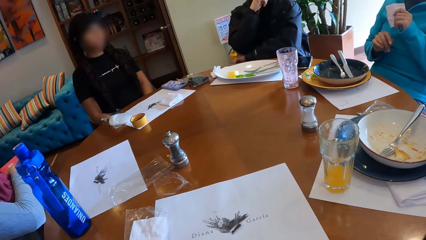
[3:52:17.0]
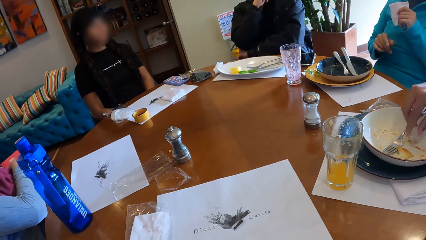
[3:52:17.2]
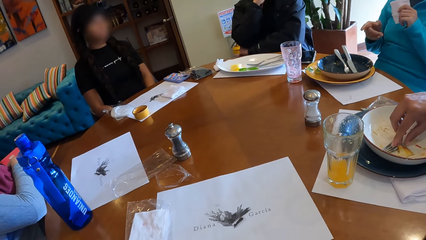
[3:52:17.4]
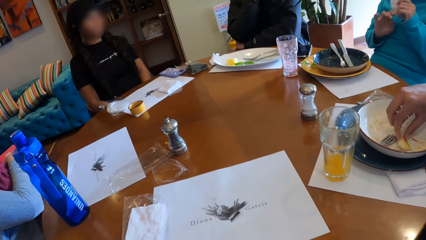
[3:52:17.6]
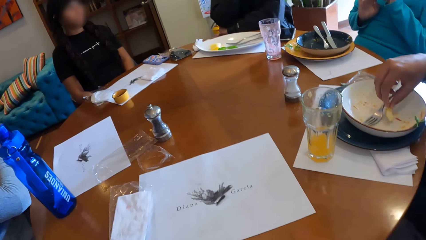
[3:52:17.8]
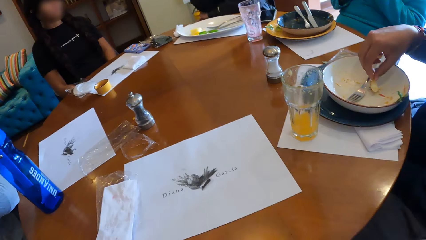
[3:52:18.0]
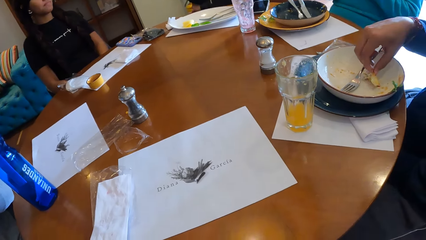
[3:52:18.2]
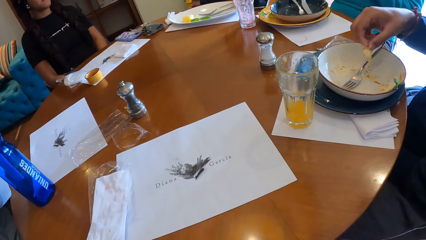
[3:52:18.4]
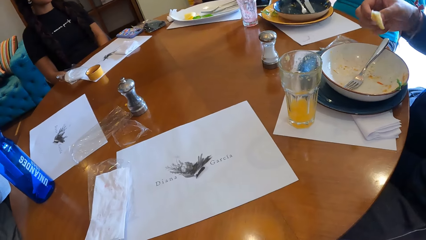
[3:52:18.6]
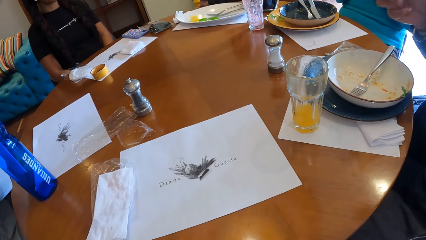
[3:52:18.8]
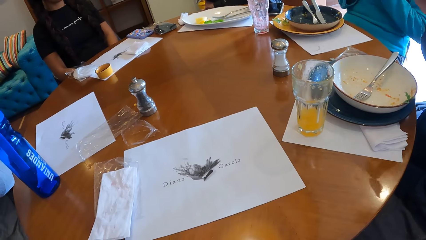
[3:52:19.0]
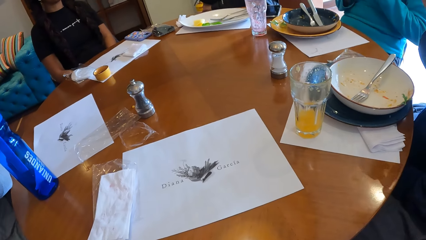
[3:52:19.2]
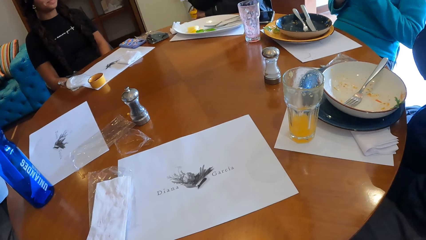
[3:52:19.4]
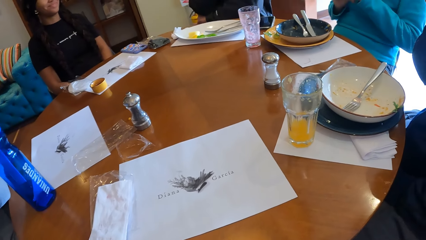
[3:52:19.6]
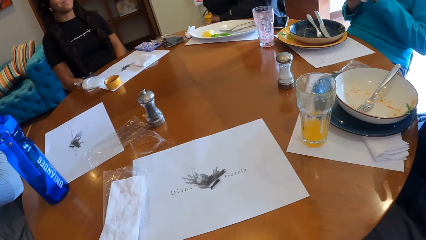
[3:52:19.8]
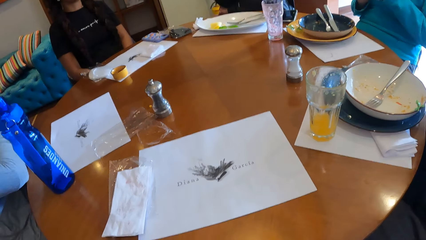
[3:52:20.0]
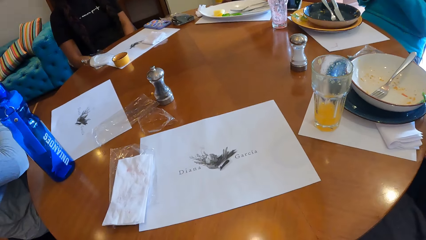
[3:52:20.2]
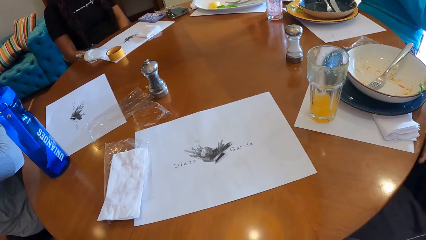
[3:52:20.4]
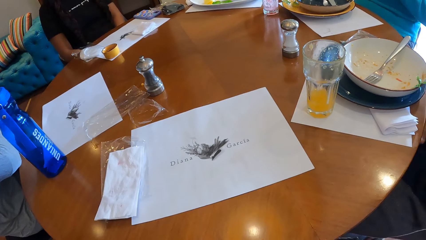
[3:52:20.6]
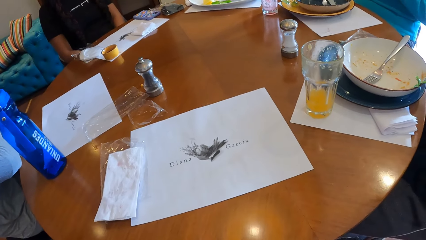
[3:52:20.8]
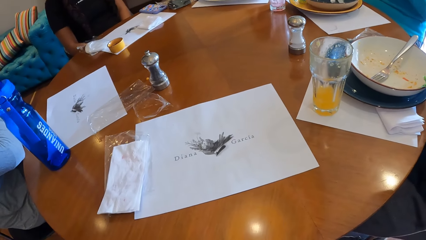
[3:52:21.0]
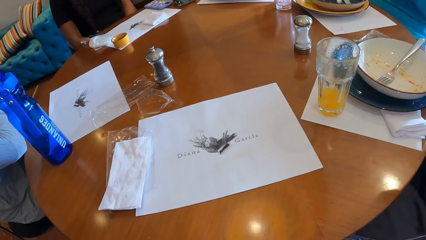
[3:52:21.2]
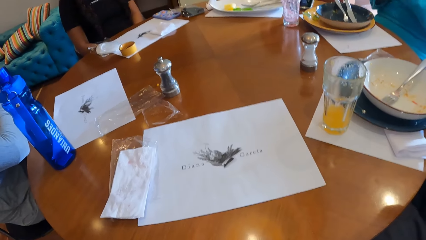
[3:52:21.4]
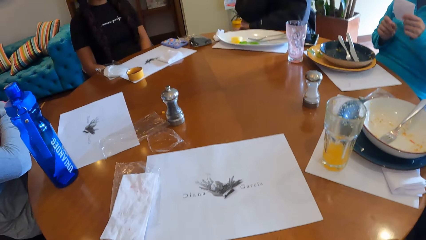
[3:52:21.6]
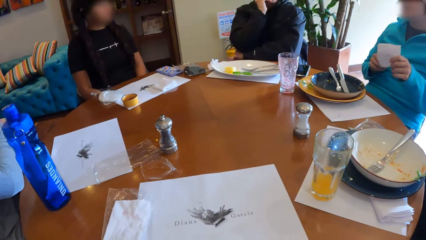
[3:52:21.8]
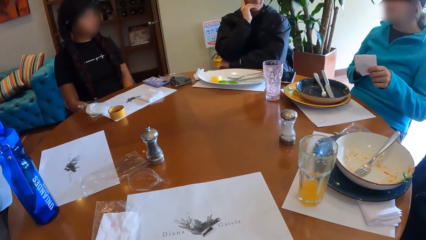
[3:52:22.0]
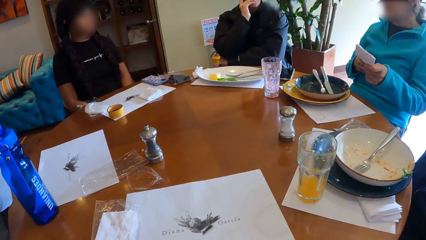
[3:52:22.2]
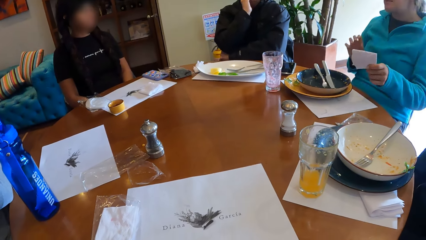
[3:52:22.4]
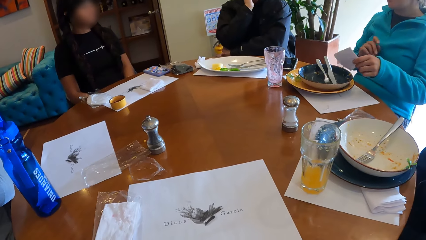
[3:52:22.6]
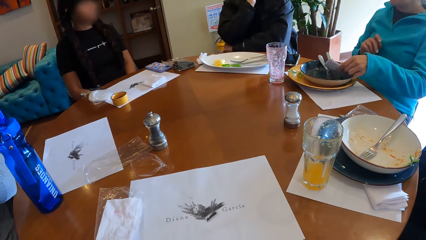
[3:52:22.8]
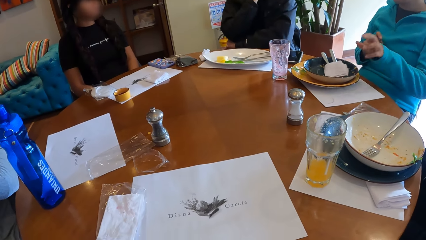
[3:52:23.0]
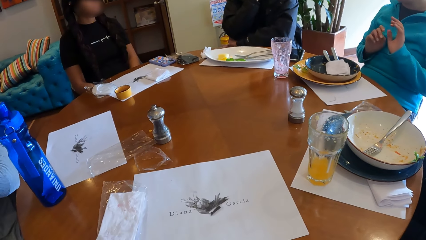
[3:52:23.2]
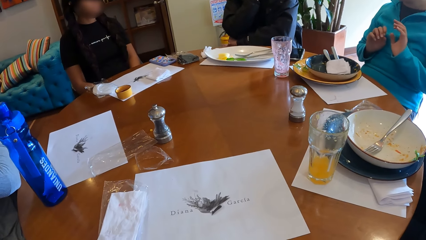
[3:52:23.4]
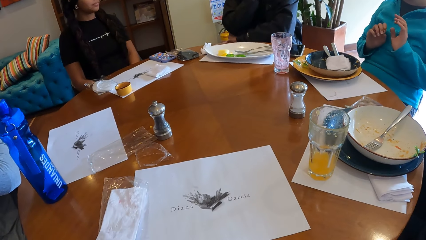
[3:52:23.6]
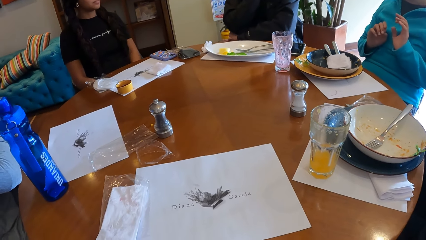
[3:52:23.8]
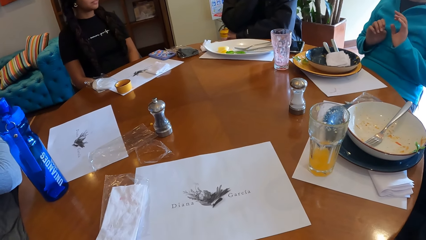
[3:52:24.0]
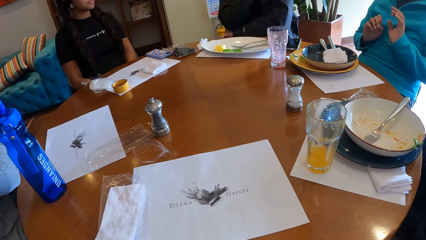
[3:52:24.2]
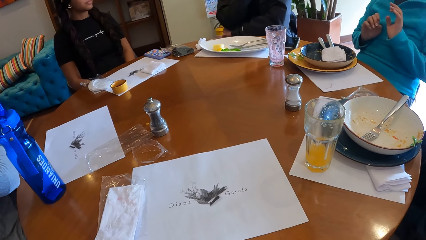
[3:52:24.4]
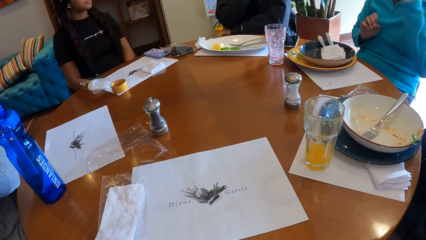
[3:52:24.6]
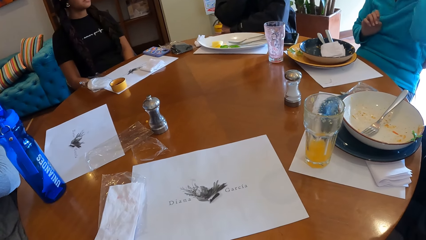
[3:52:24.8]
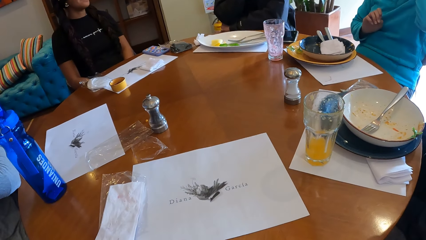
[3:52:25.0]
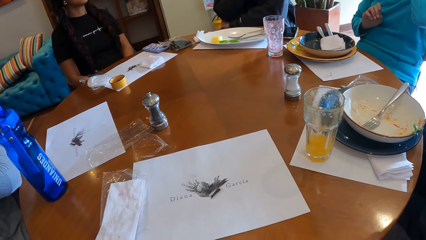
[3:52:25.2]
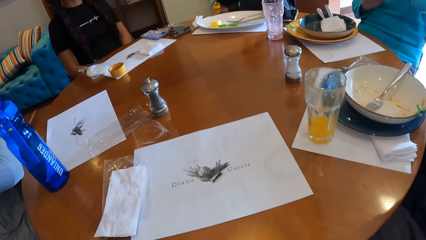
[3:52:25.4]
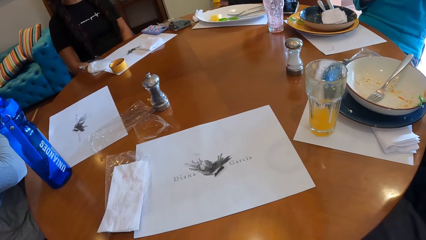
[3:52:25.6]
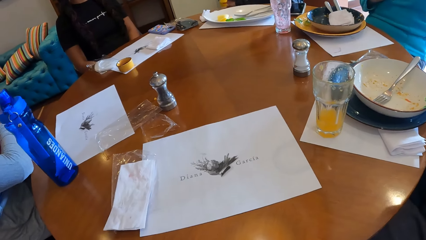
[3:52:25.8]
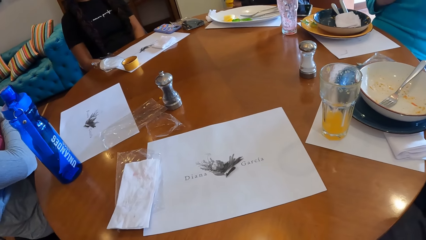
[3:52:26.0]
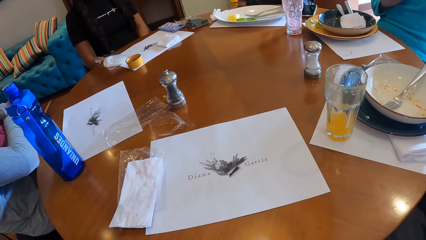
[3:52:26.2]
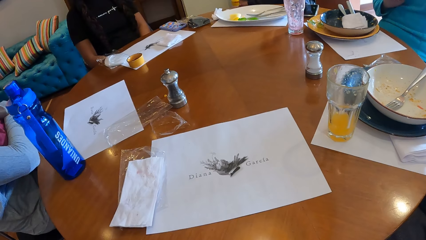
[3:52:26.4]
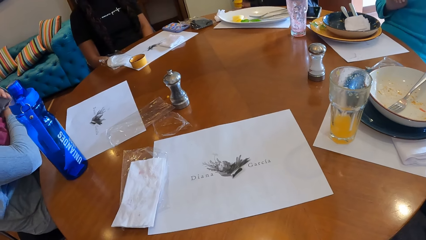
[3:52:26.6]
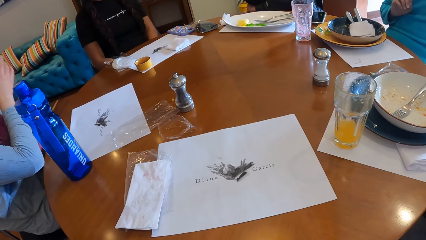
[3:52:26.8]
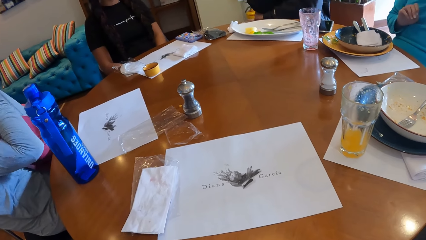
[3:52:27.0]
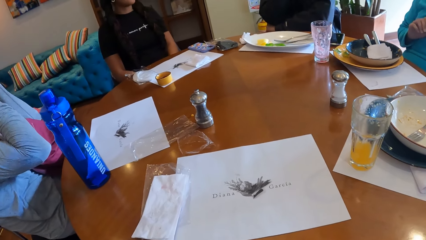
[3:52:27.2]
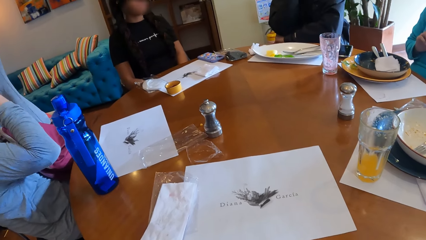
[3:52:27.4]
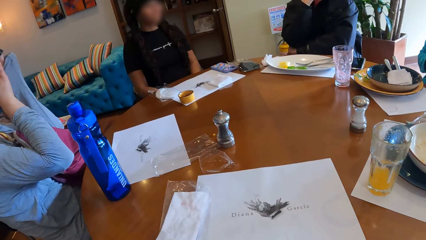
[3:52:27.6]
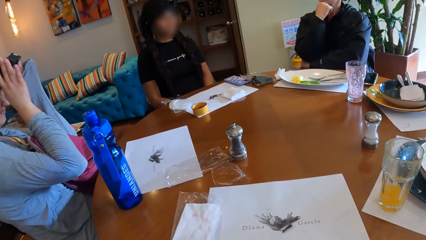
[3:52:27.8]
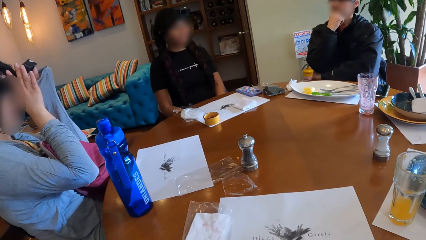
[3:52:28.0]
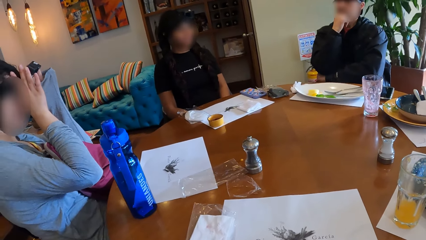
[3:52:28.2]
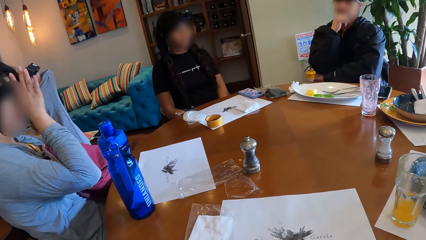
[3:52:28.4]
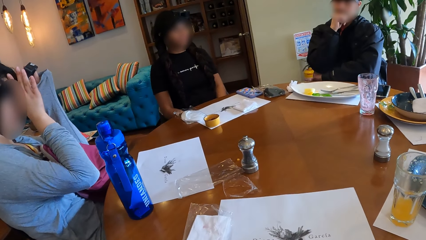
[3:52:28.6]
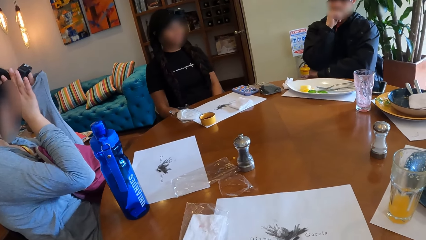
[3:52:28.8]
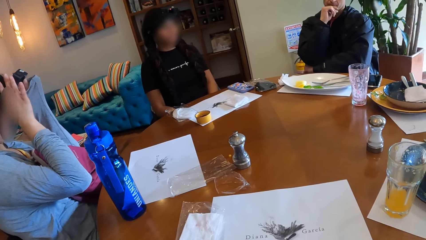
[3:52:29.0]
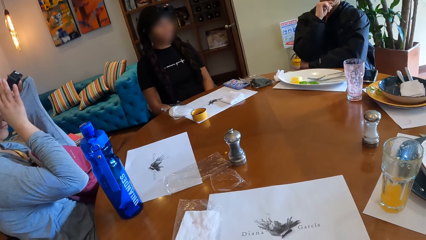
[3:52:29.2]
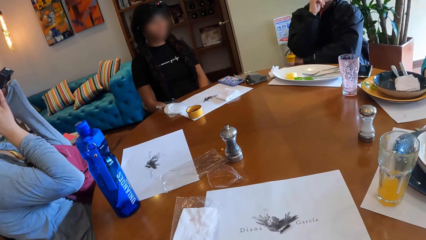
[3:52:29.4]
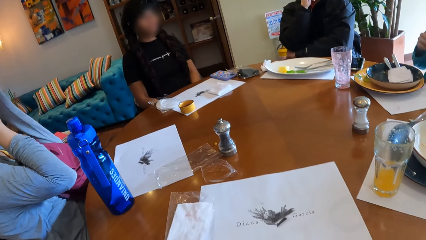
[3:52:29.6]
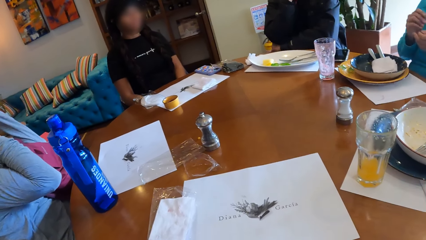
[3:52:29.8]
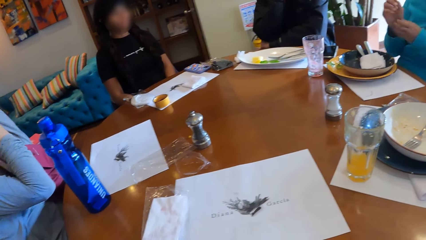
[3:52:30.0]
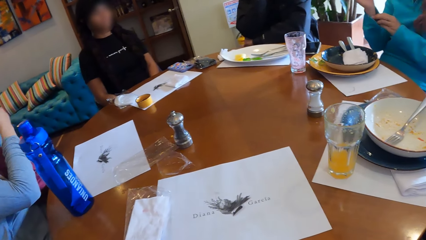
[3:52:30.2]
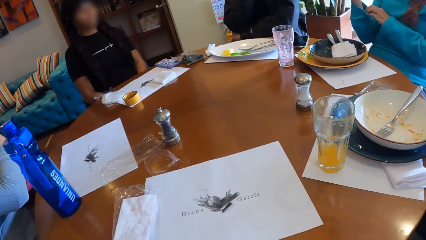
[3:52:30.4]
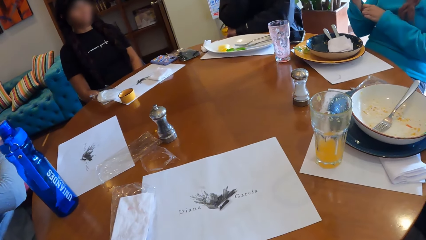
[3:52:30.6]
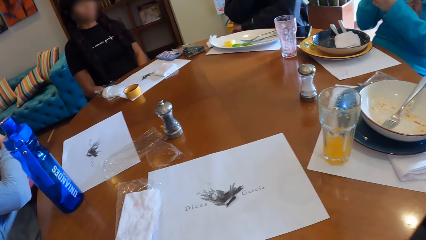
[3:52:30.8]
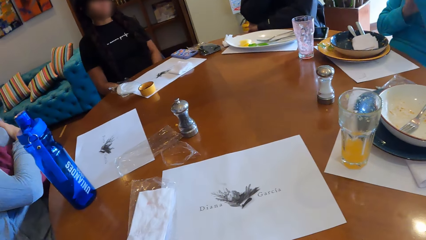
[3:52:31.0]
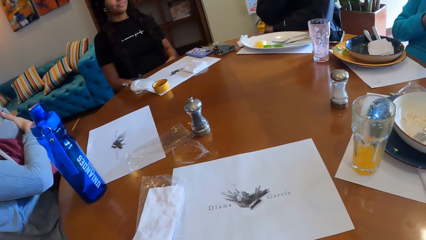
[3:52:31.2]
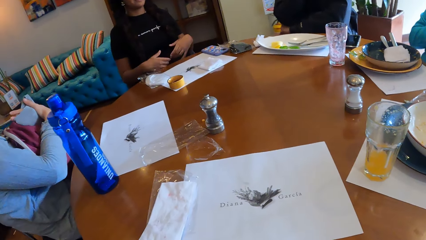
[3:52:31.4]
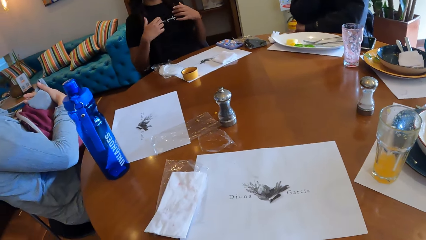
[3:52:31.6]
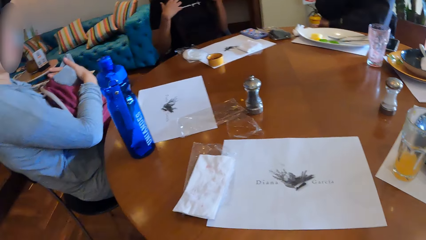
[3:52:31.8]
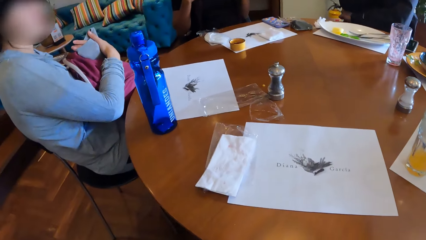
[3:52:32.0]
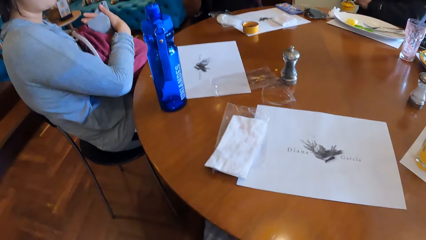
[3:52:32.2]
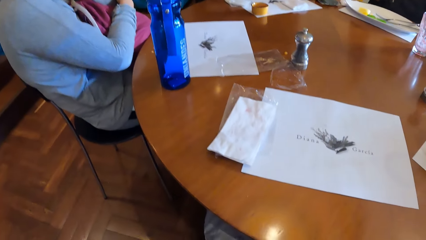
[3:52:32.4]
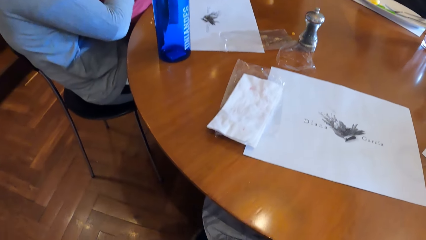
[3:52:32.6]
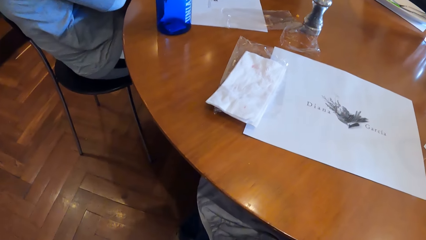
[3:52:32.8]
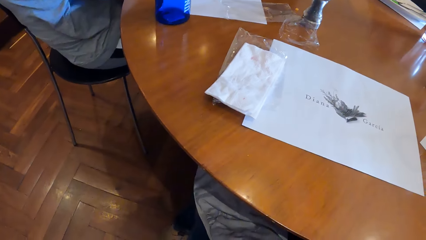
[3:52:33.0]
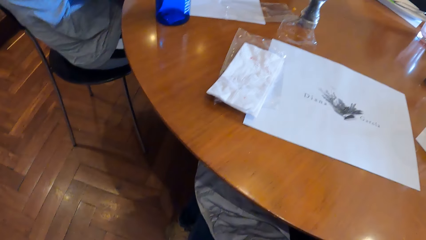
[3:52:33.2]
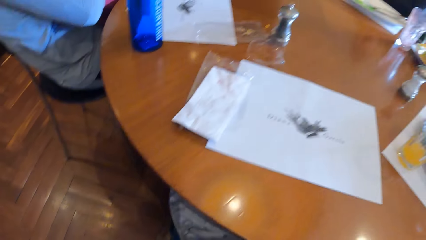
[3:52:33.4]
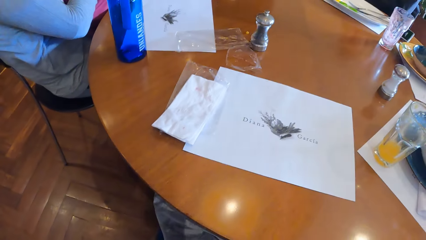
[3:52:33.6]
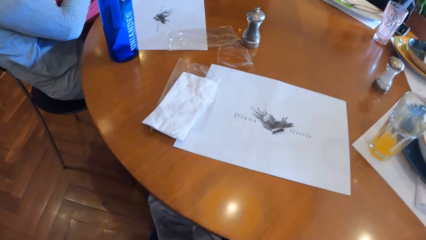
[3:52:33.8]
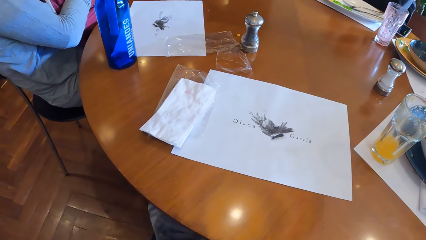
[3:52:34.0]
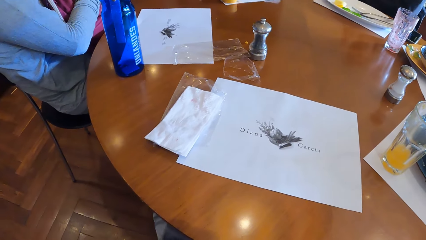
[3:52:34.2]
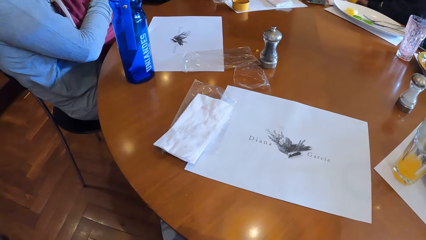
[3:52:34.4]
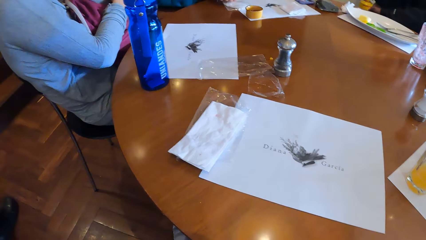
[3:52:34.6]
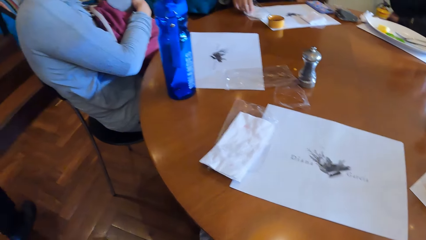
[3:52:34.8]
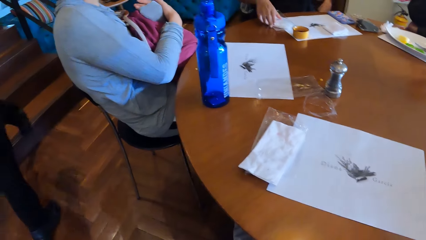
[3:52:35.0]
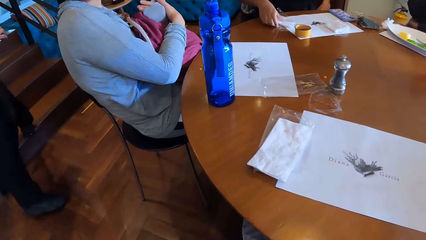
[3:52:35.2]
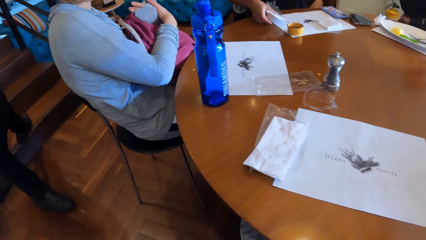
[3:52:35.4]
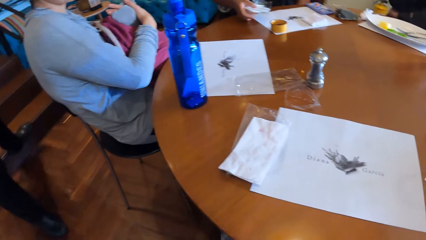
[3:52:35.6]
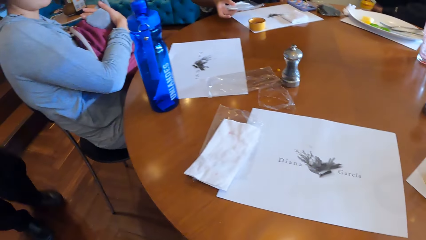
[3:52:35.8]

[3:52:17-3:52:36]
A woman picks a biscuit from a plate on the table with her right hand. Another woman places the paper towel in her left hand into the plate on the table. The second woman talks to the other people. A third woman adjusts the camera on her head with both hands.
